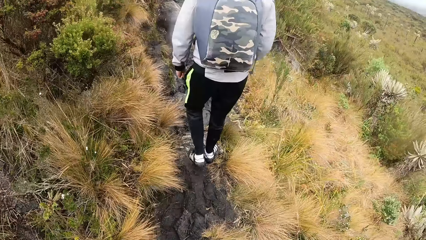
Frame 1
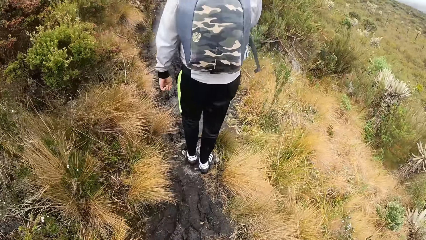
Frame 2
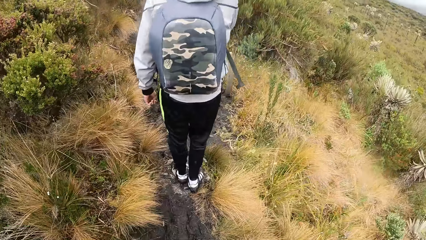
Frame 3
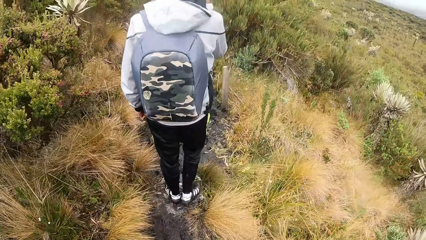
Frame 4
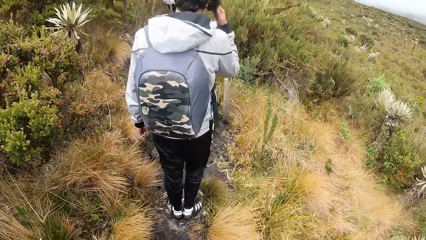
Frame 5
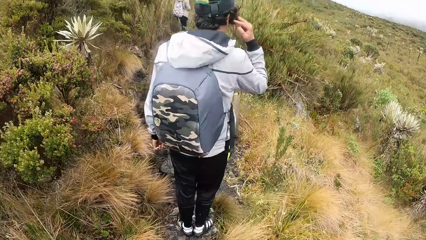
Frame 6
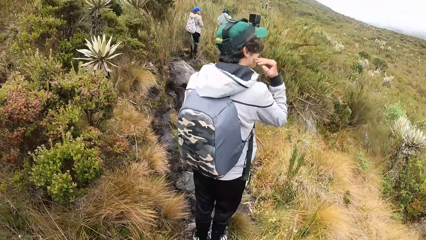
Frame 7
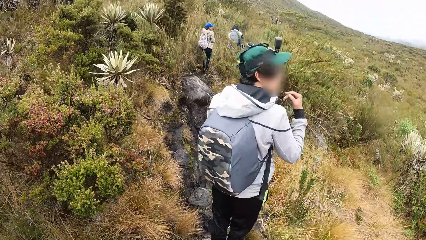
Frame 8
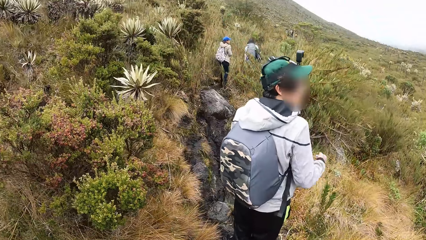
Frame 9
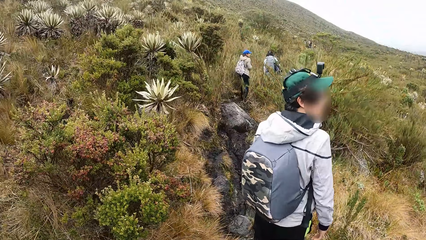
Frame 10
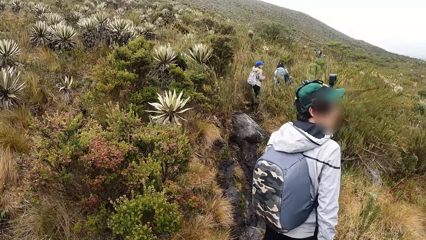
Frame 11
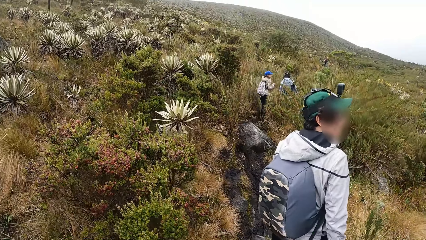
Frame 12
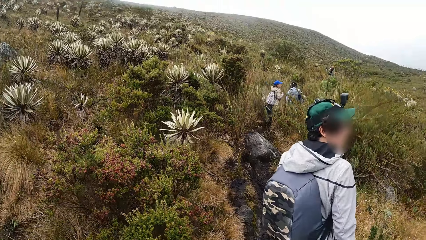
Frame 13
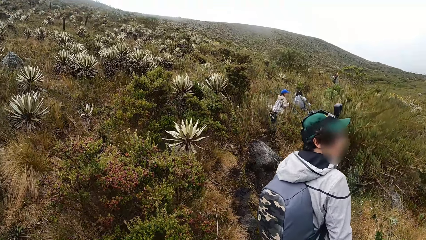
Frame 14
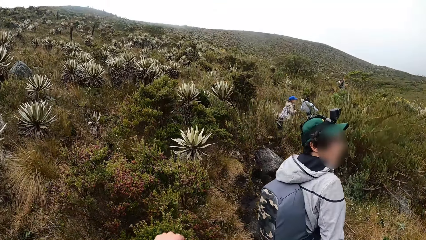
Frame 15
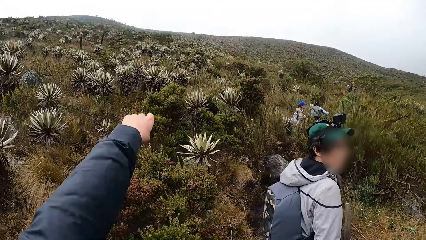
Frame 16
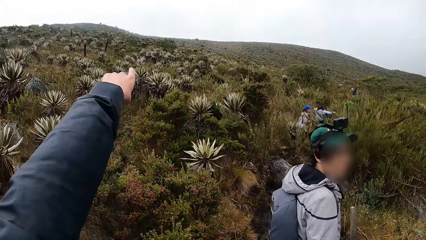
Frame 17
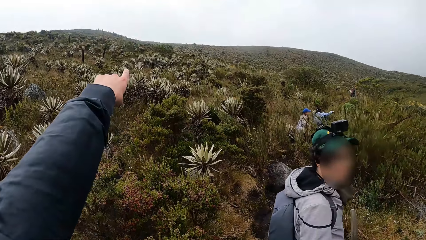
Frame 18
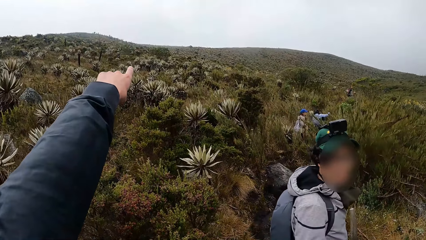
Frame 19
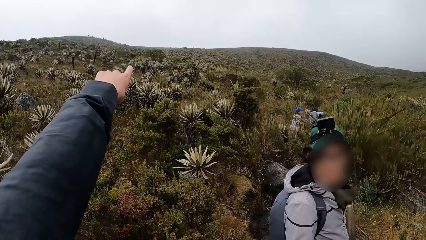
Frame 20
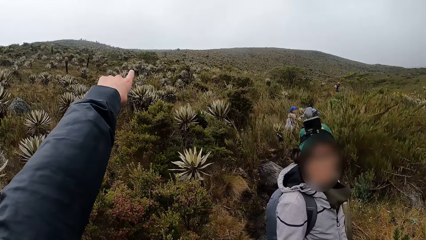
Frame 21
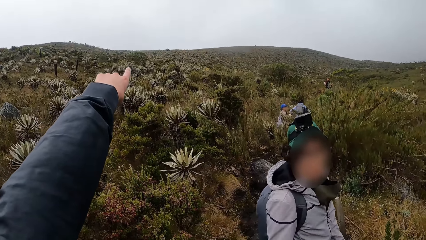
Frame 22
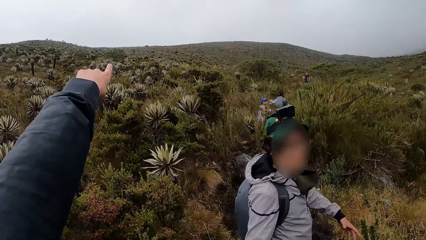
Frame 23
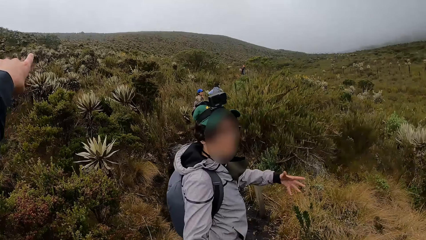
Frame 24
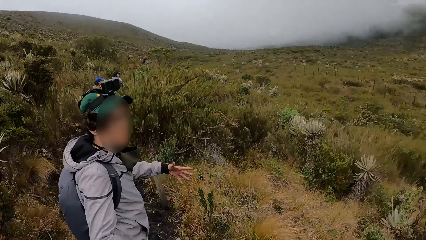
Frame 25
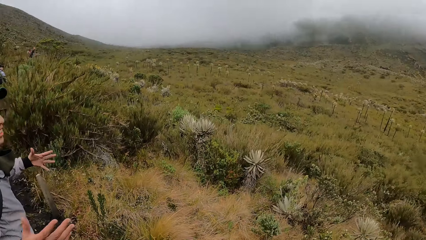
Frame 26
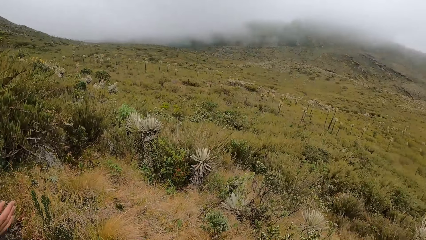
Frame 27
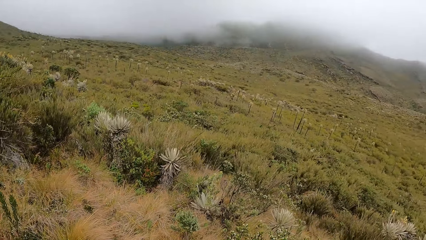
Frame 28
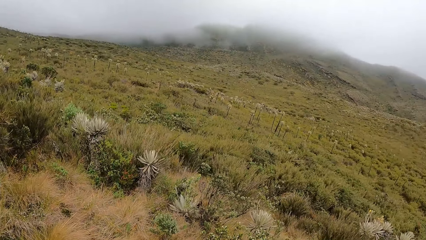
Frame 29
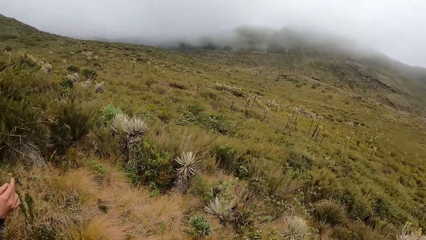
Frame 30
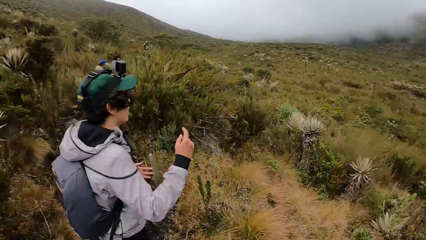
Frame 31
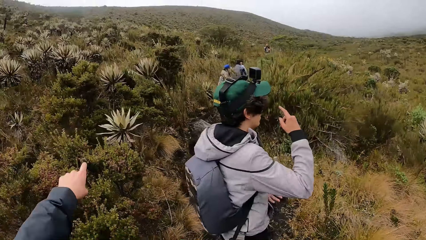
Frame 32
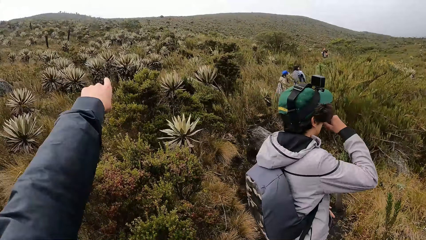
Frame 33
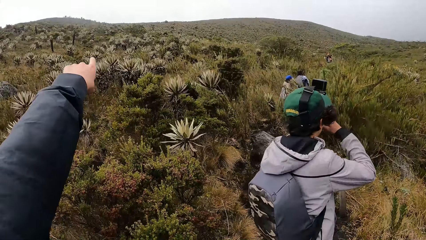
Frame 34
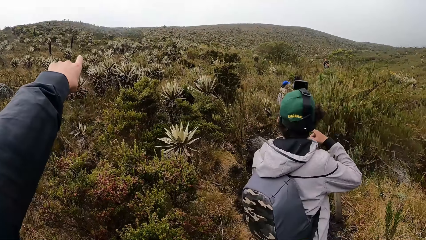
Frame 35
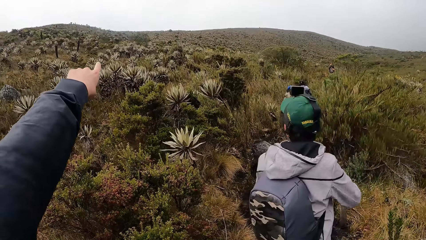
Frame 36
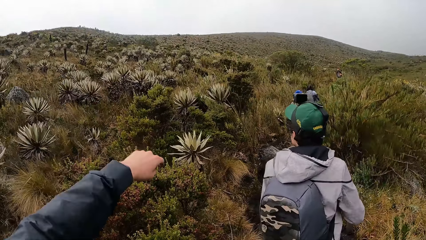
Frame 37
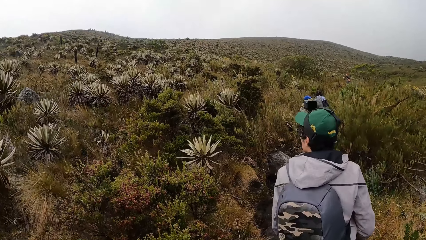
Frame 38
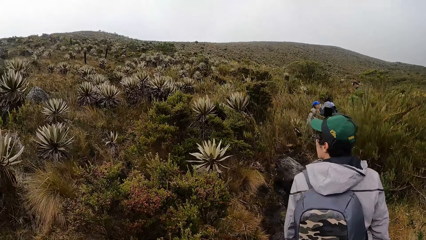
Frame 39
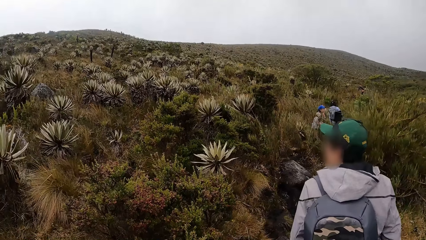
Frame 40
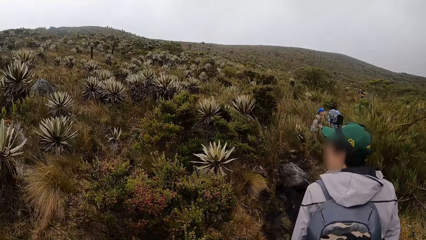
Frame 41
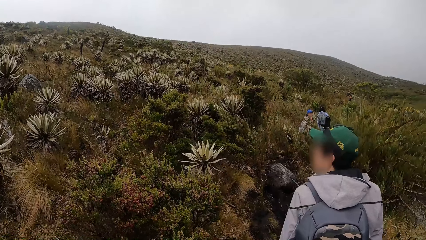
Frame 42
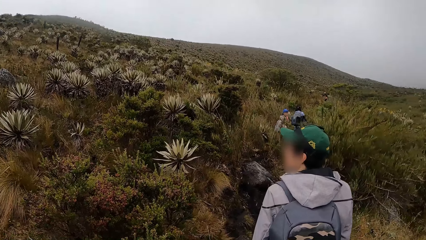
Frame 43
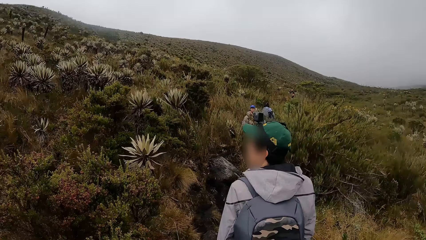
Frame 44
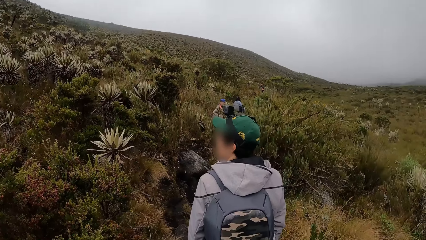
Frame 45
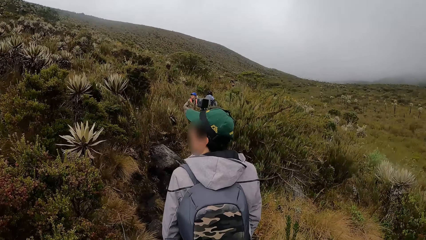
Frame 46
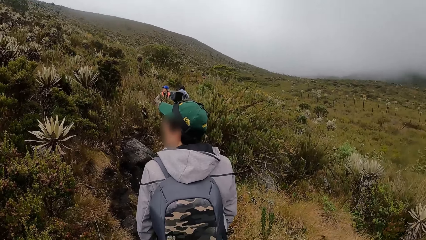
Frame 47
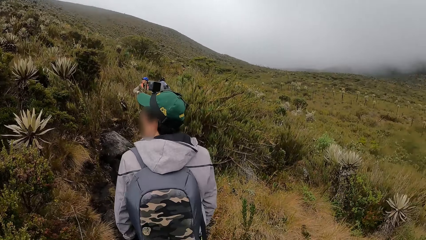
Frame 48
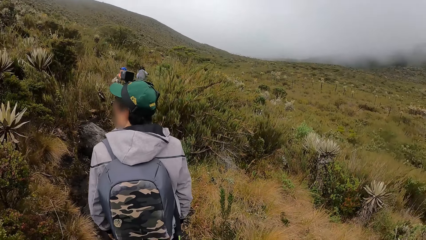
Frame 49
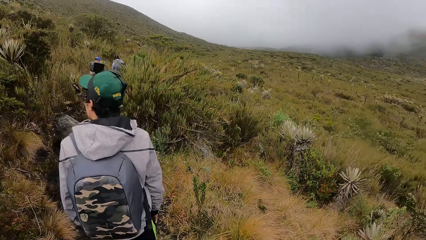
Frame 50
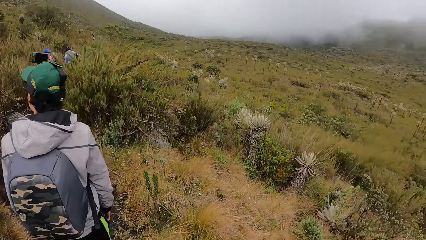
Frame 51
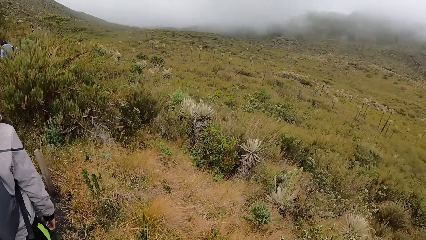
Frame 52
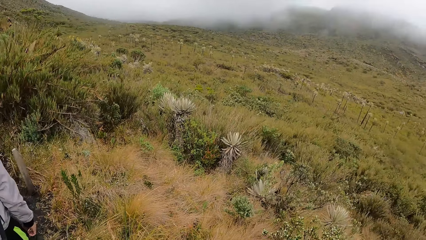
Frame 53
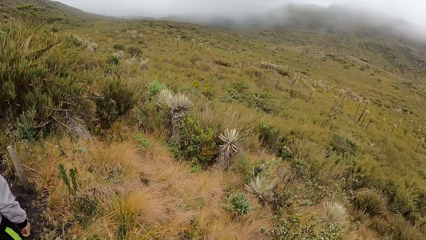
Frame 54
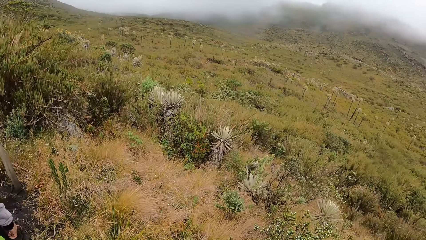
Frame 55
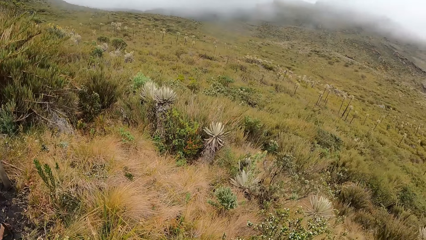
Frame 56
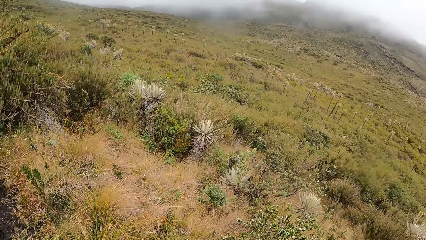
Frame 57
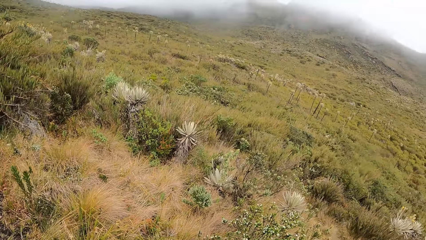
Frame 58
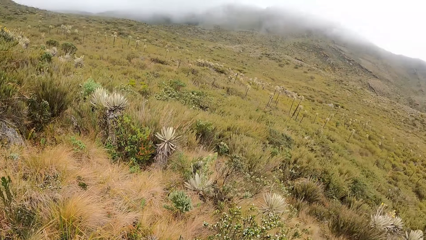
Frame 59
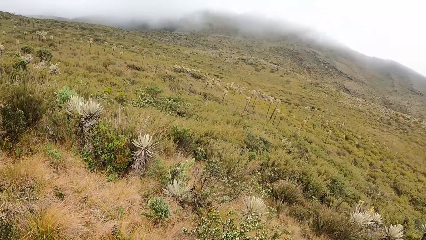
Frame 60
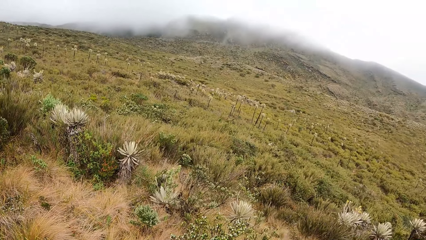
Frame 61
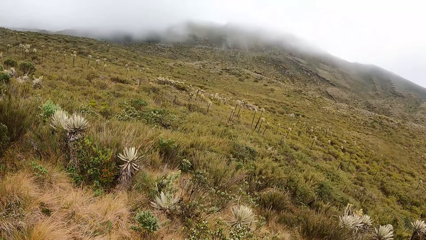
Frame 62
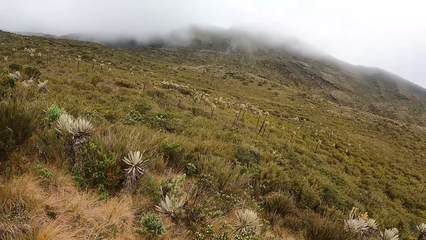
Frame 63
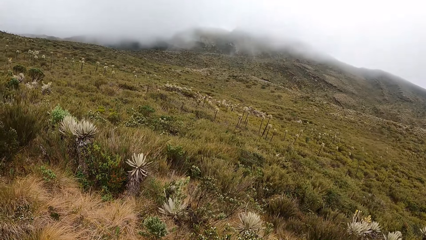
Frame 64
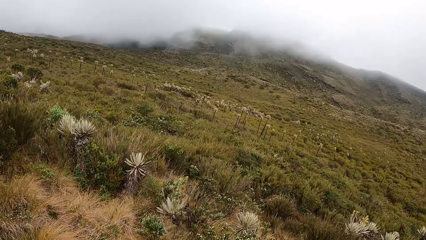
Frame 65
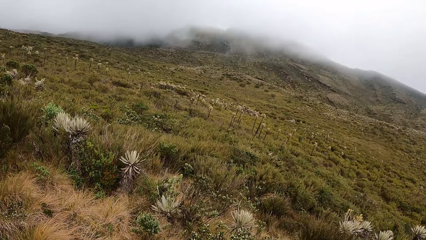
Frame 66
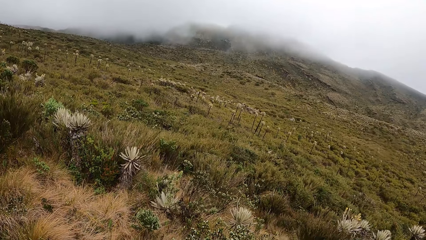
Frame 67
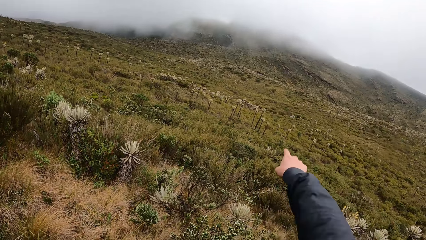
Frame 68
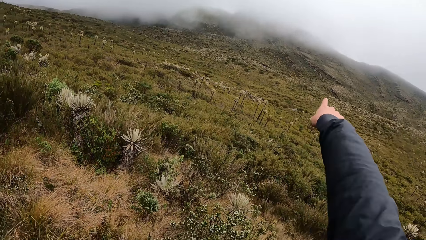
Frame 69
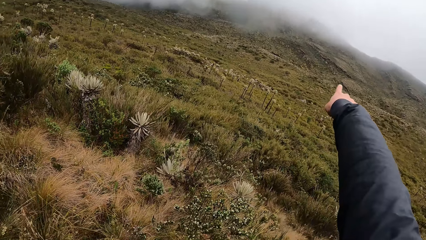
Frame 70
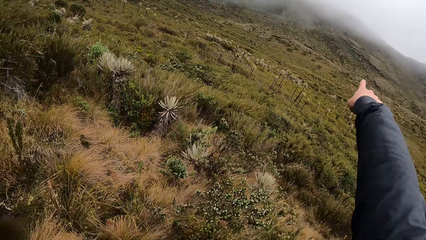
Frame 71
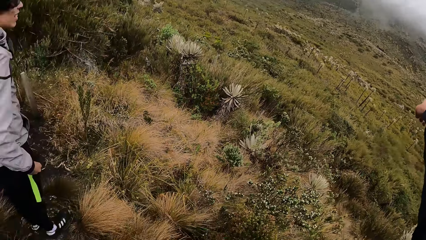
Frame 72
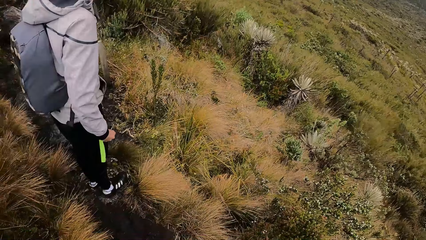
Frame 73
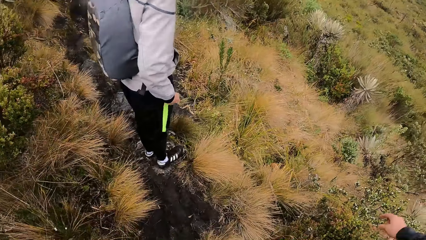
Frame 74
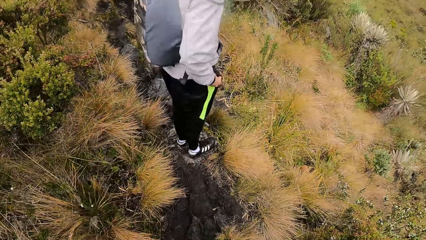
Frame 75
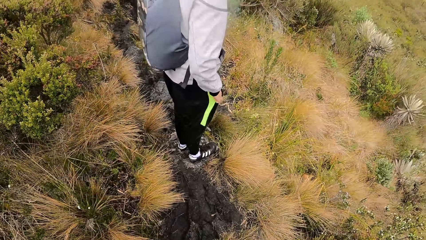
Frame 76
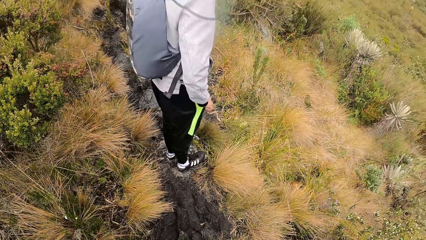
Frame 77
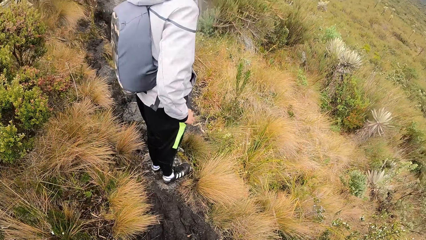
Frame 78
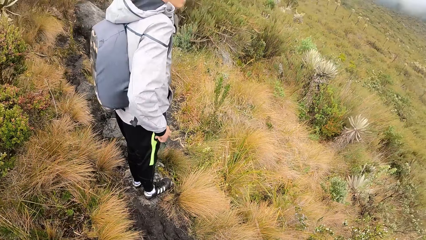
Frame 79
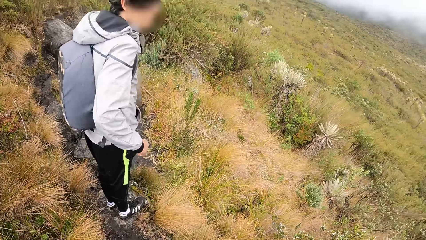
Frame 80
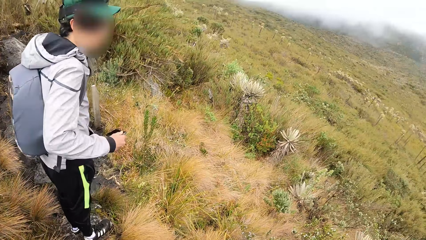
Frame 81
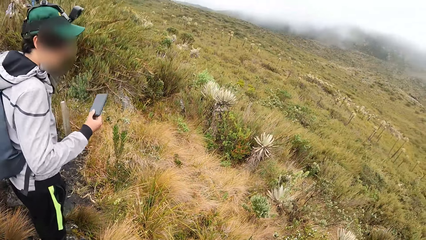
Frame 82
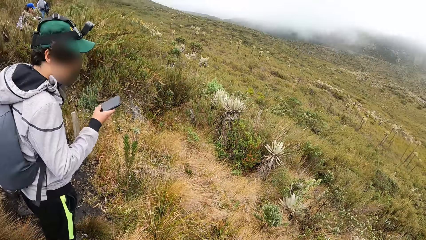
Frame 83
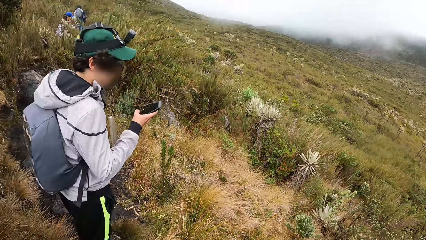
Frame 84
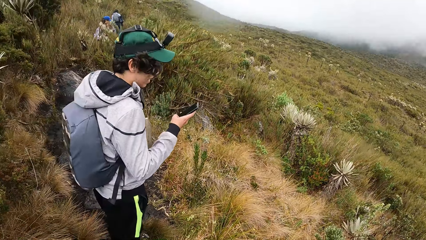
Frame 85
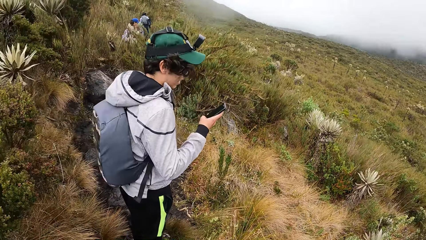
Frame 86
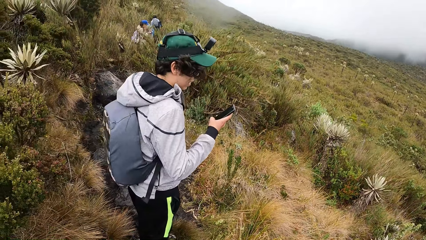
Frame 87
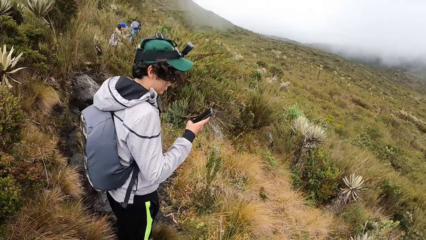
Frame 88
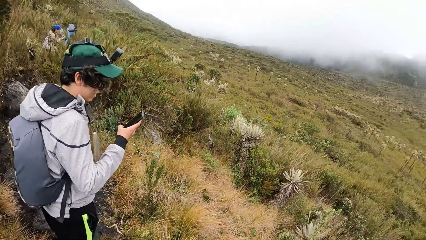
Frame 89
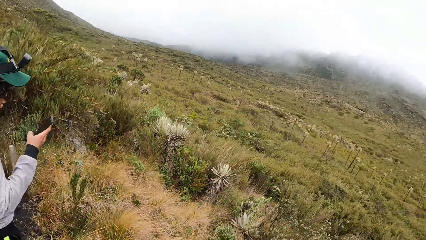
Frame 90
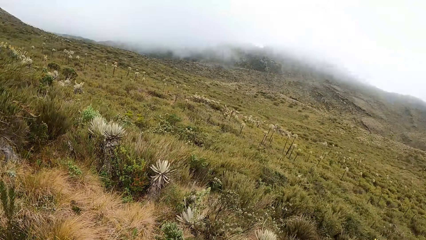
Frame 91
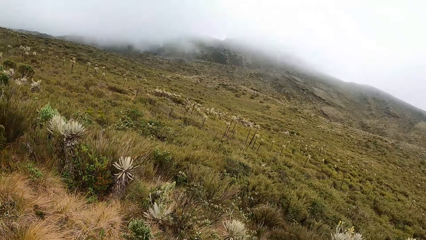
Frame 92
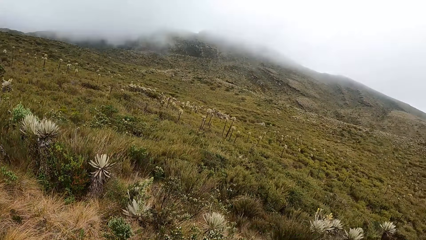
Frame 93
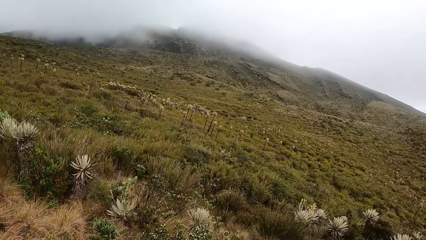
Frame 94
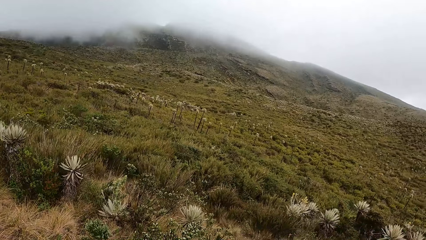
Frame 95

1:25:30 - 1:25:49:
The camera wearer points her left hand at the field. A man interacts with the camera wearer. The man gesticulates with his left hand. The camera wearer looks around. Another man points his right hand at the field. The camera wearer points her right hand at the field. A third man removes a phone from his trouser pocket with his right hand. The third man operates the phone in his right hand and scrolls on the phone. The camera wearer looks around.
